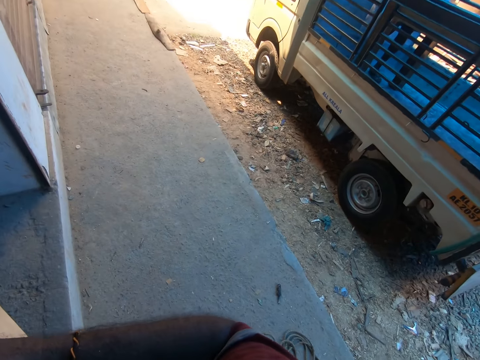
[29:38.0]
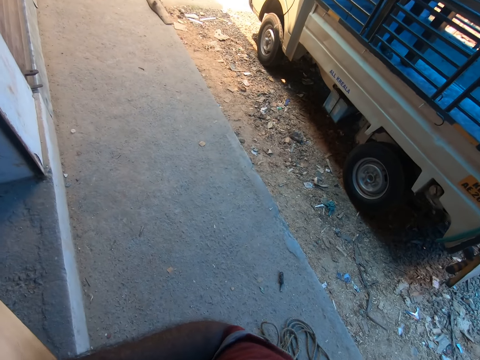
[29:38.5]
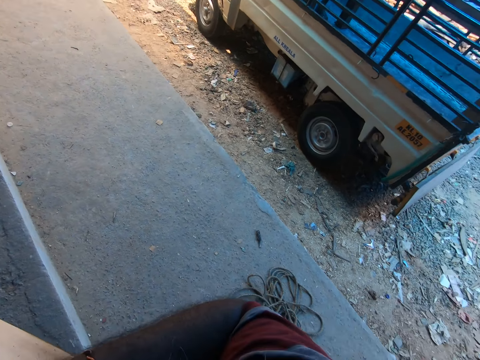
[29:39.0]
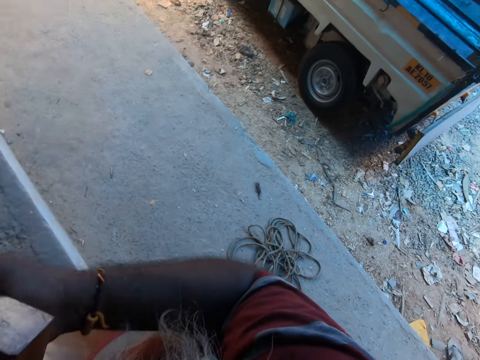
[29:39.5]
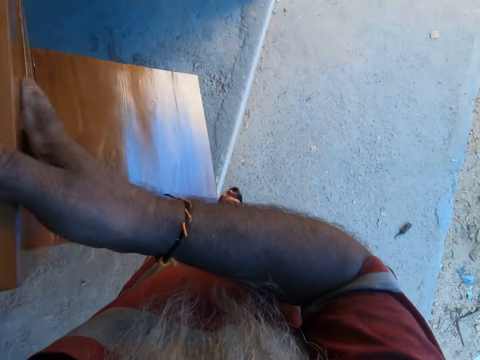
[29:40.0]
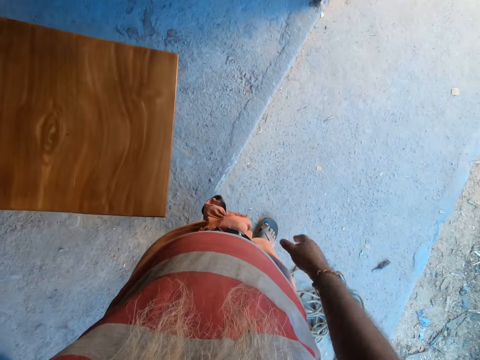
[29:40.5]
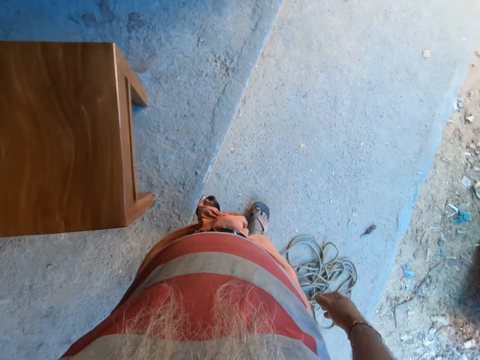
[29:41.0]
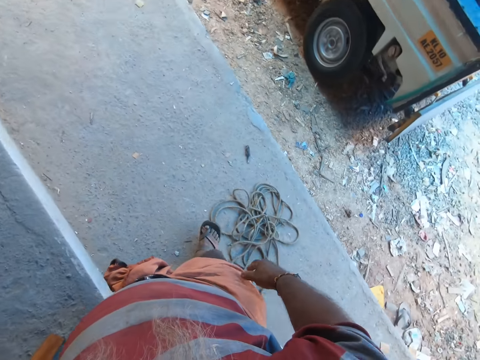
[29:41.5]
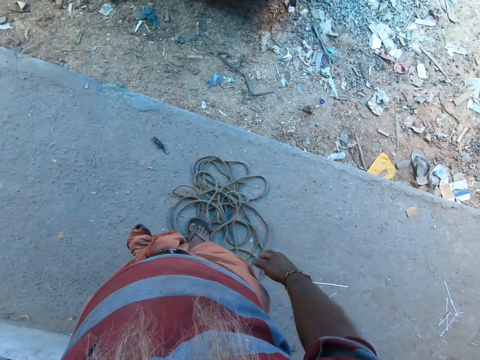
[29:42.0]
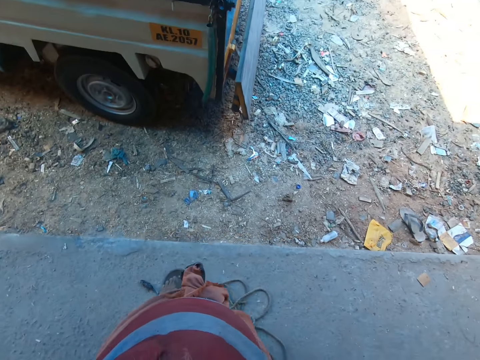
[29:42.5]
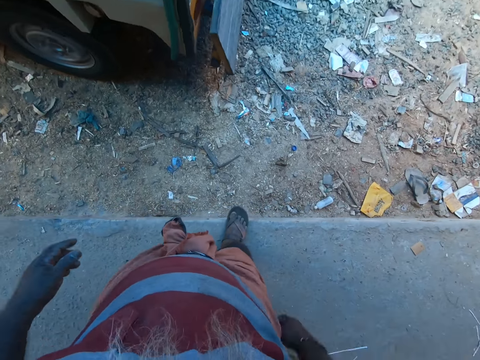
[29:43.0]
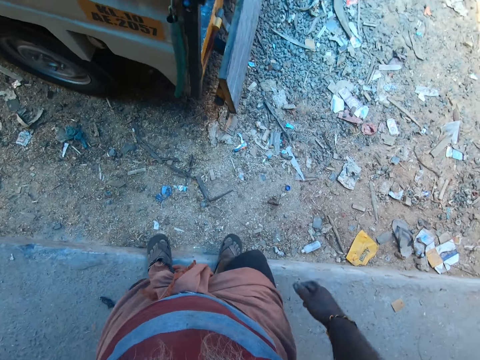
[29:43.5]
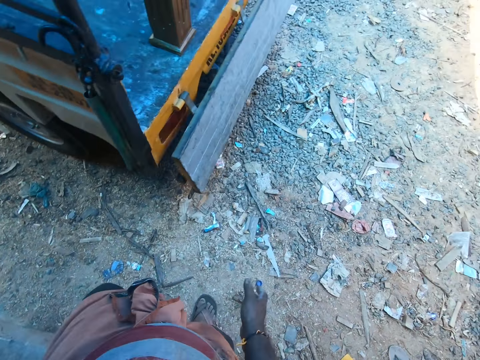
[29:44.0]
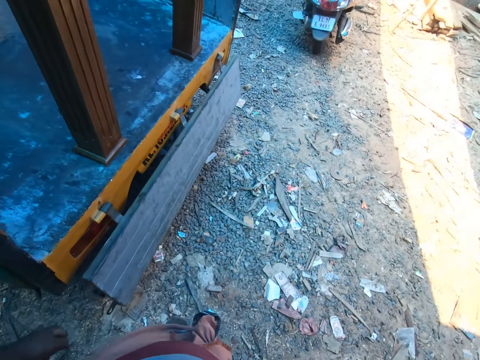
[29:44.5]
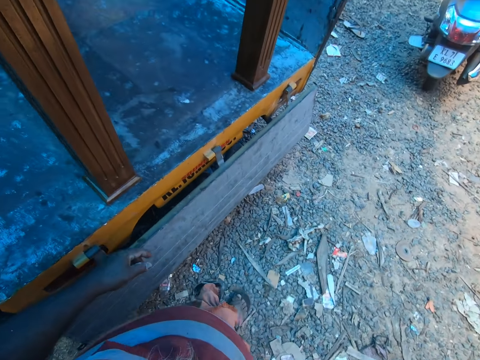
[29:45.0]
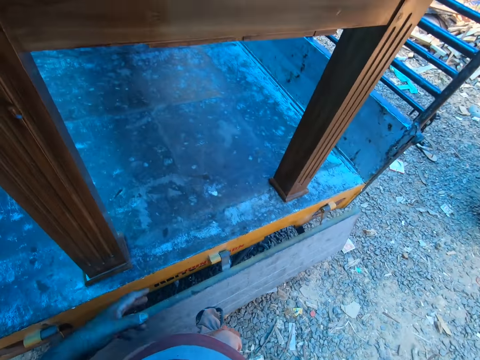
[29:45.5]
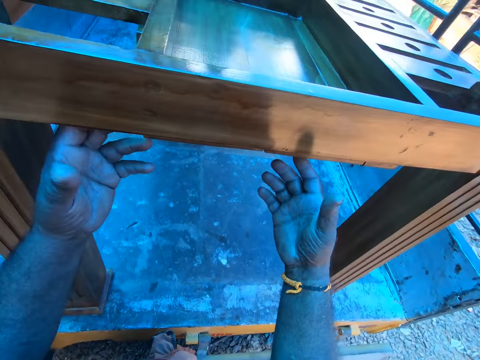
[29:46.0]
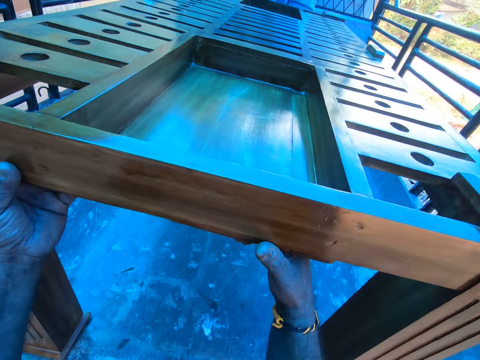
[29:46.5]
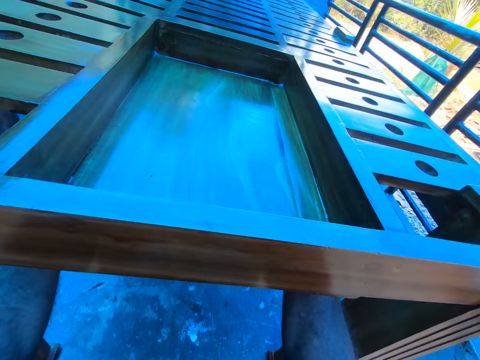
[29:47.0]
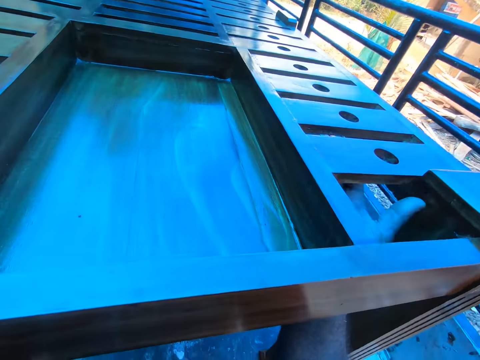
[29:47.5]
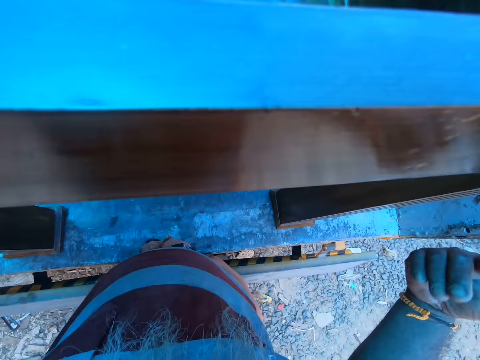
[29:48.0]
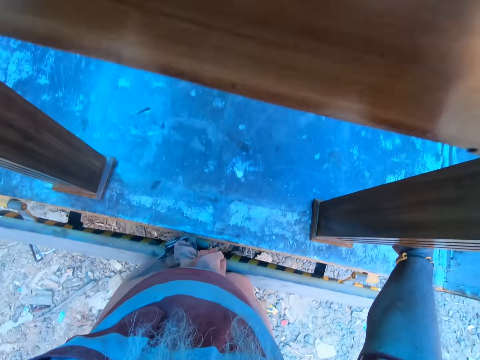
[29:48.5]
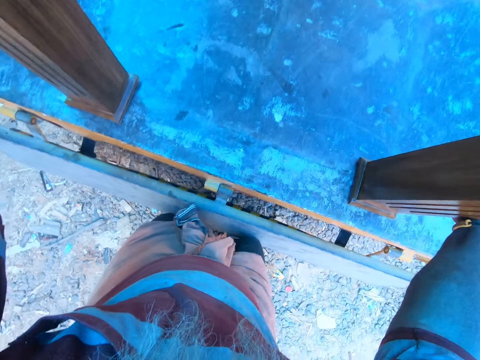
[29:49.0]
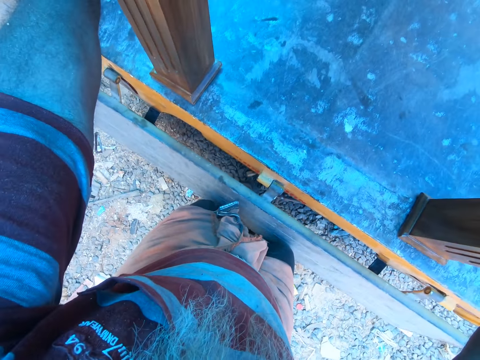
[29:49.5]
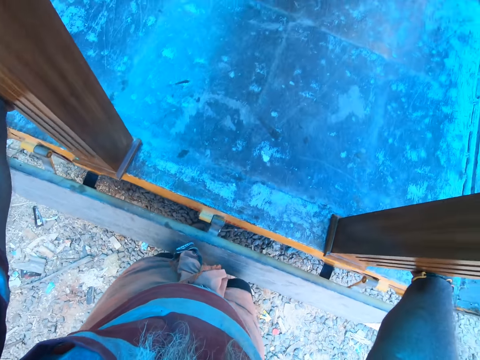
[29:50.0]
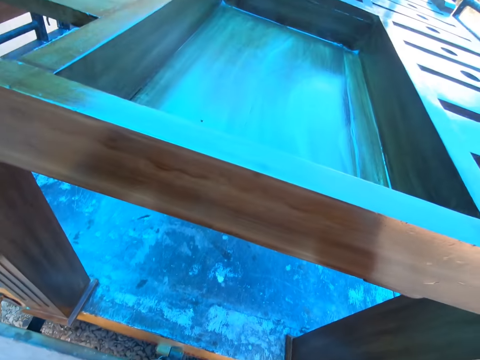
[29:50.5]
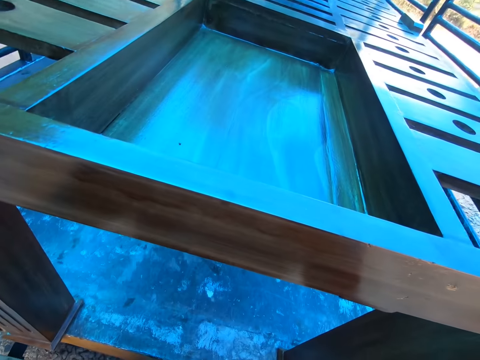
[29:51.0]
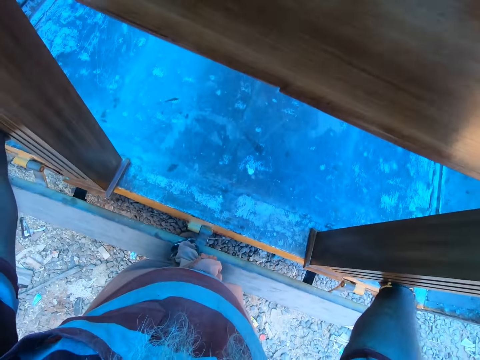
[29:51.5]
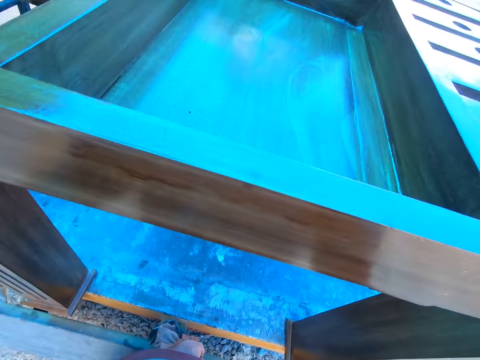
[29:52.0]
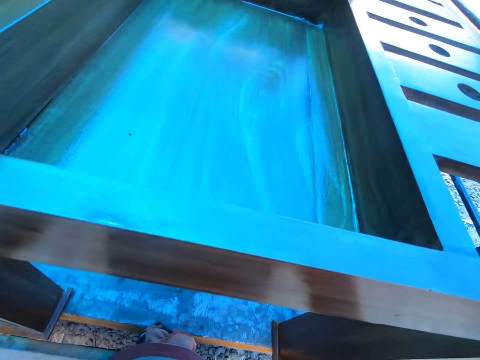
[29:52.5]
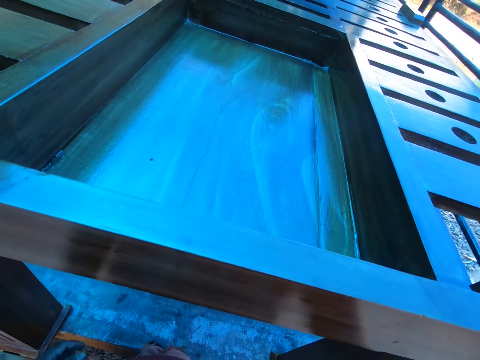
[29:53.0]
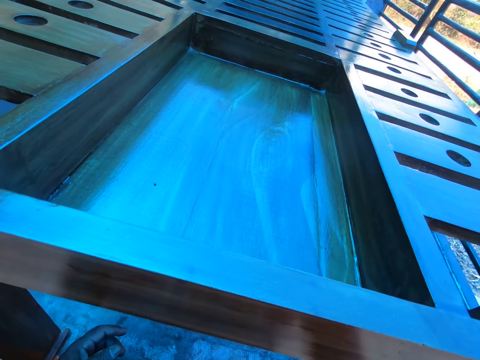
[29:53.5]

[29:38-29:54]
The camera wearer talks to the man. He drops the chair with his left hand. He walks. He talks and moves his hand. He moves the table on the truck with both hands. He holds the table. He drops his hands. He holds the table. He pushes the table. He talks.

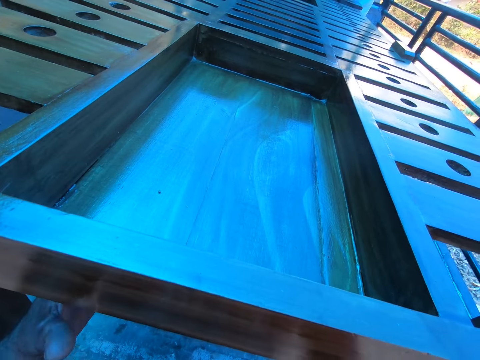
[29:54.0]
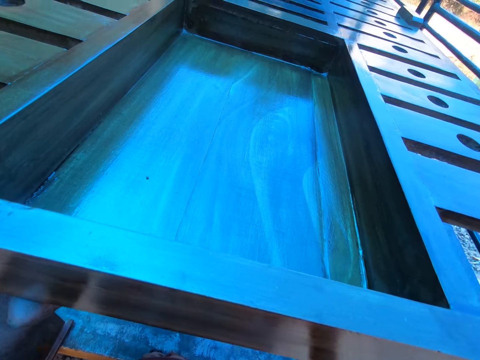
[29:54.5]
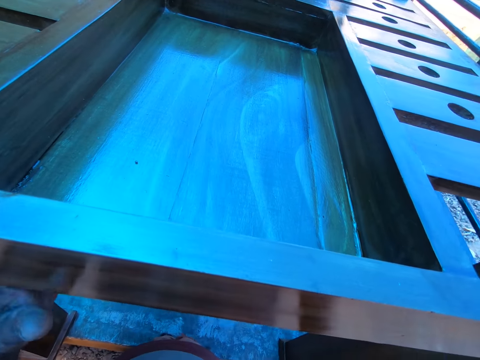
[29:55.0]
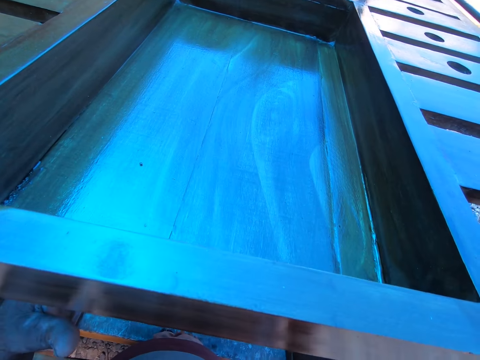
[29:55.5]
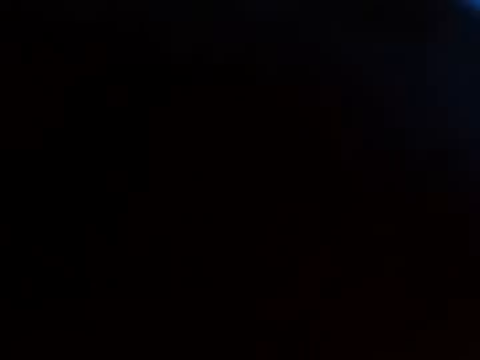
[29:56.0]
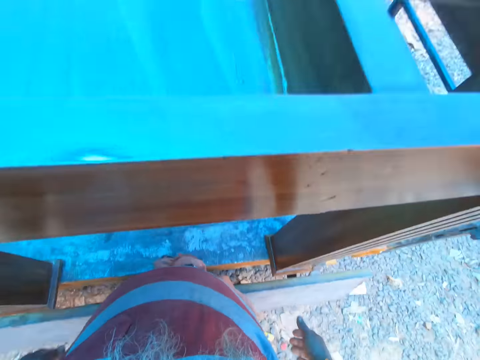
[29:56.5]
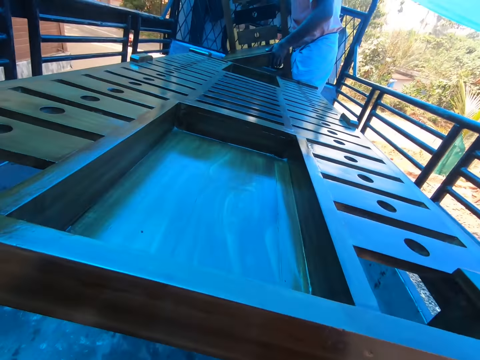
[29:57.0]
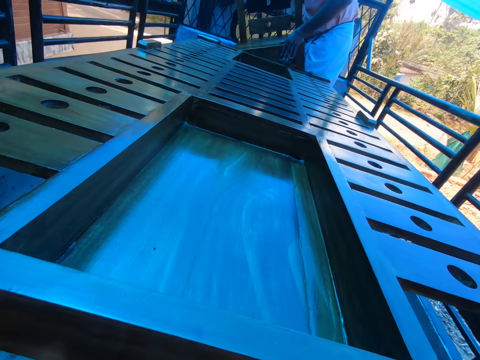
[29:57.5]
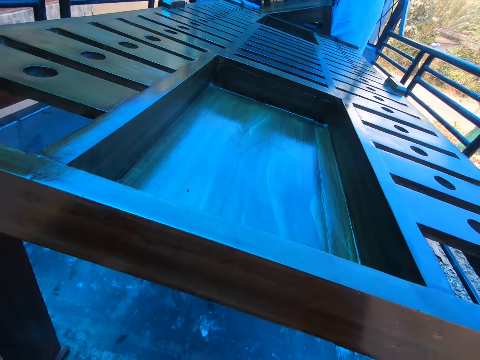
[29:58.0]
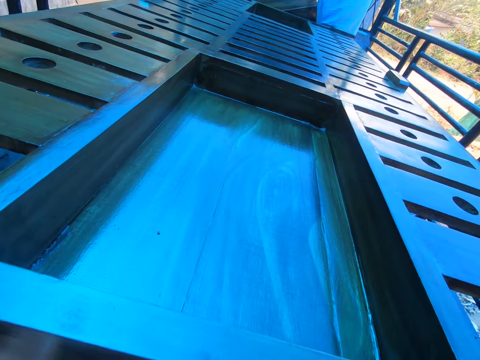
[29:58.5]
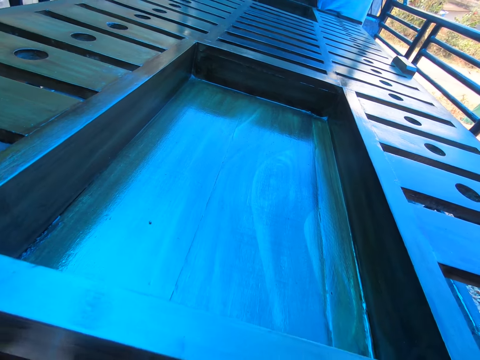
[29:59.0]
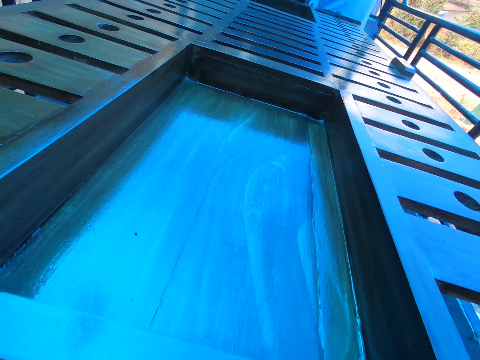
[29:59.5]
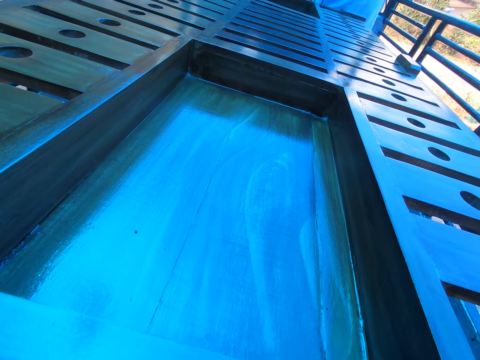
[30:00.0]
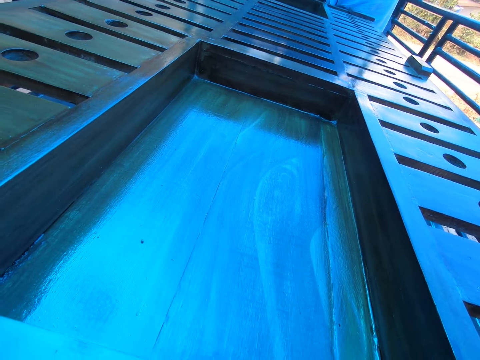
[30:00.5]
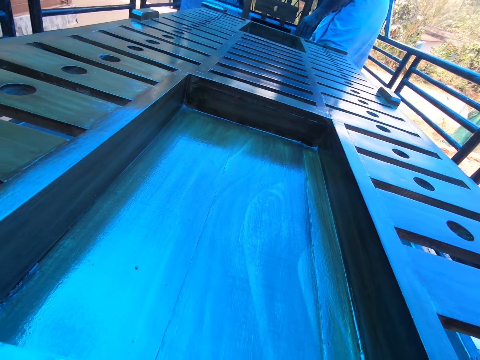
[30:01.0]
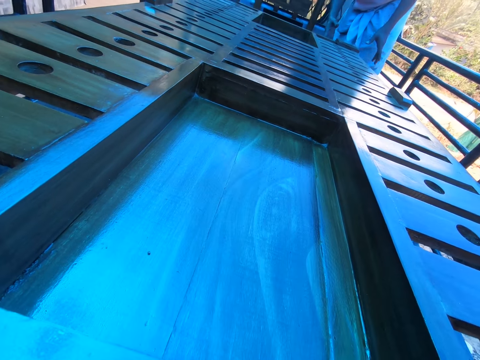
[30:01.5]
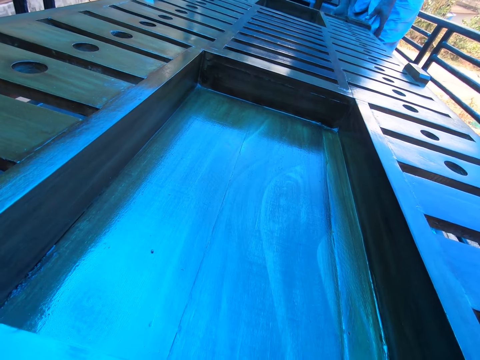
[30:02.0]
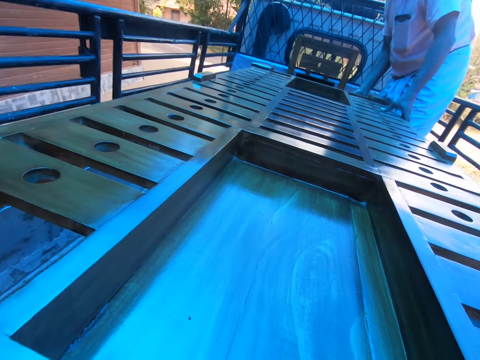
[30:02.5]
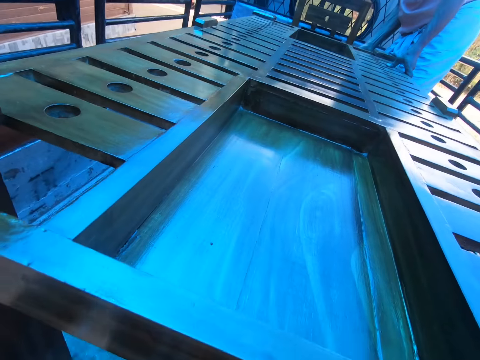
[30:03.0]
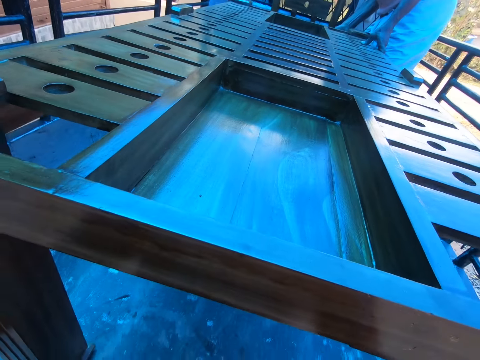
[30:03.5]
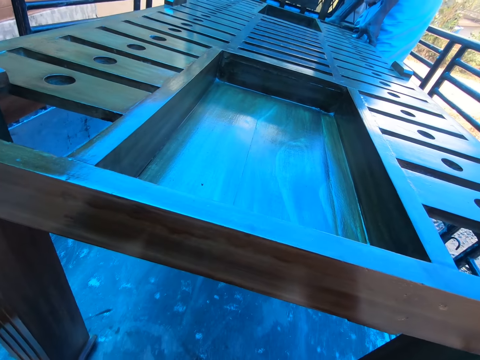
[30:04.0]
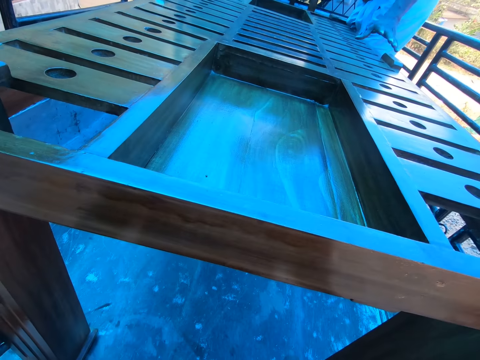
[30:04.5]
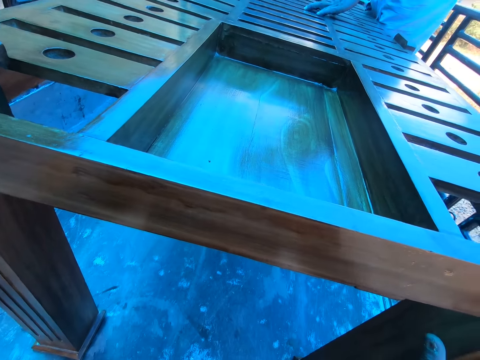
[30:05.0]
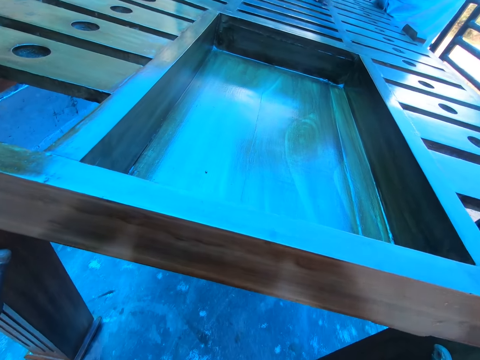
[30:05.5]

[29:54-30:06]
The camera wearer holds the table. They drop their hands. The man moves the chair on the truck with both hands. The man talks to the camera wearer. The camera wearer talks to the man. The man moves the table on the truck with both hands.
